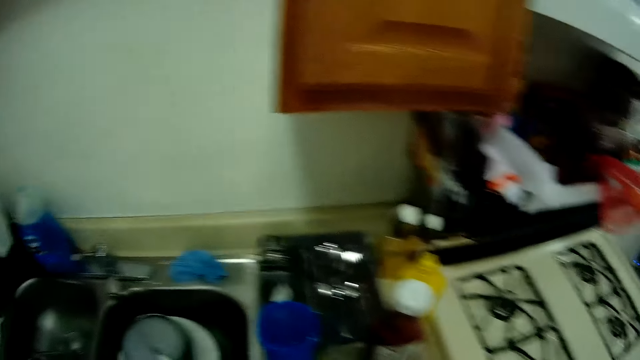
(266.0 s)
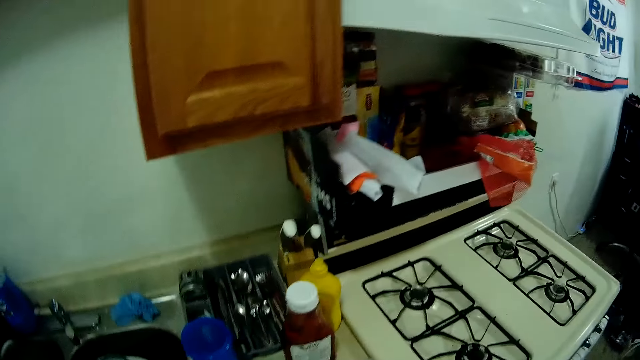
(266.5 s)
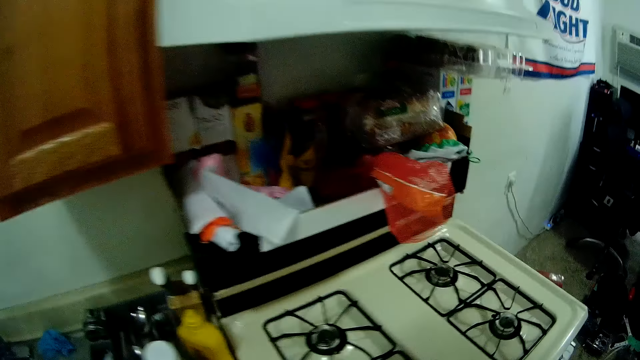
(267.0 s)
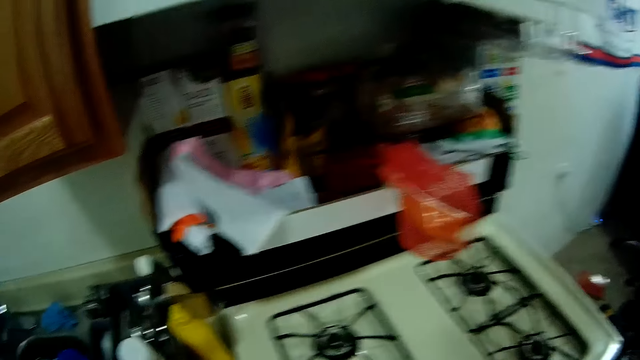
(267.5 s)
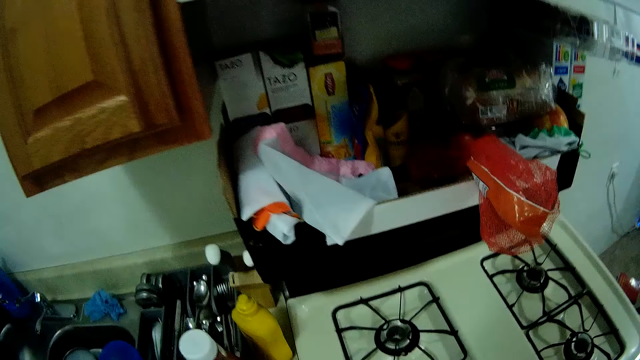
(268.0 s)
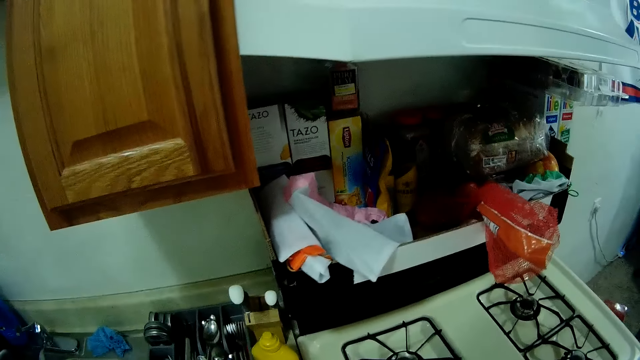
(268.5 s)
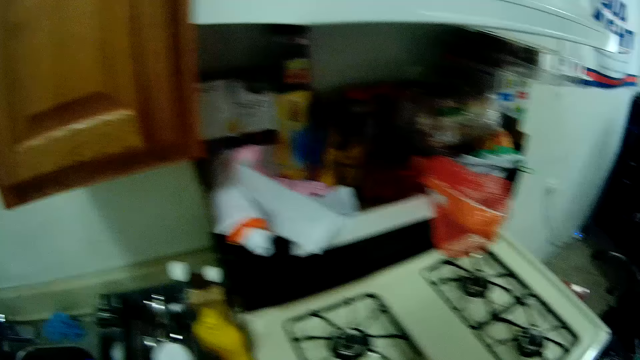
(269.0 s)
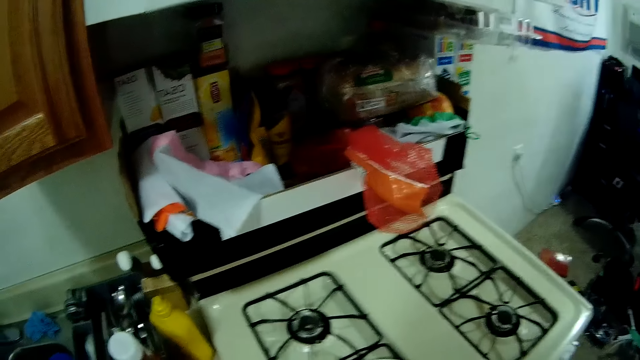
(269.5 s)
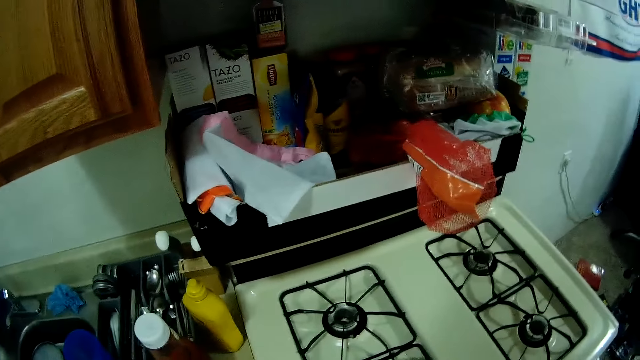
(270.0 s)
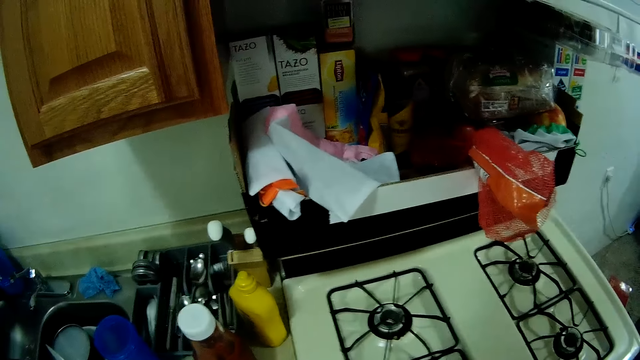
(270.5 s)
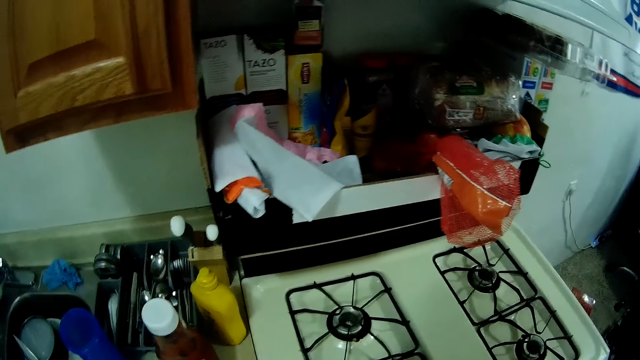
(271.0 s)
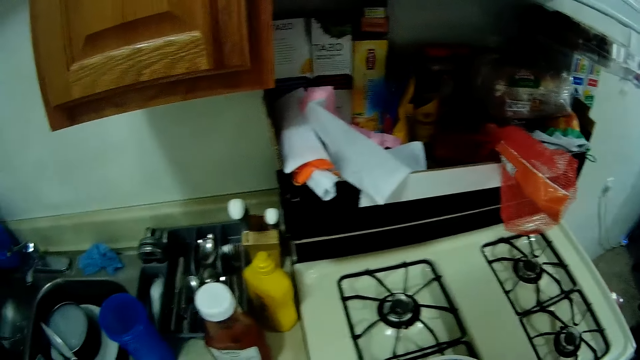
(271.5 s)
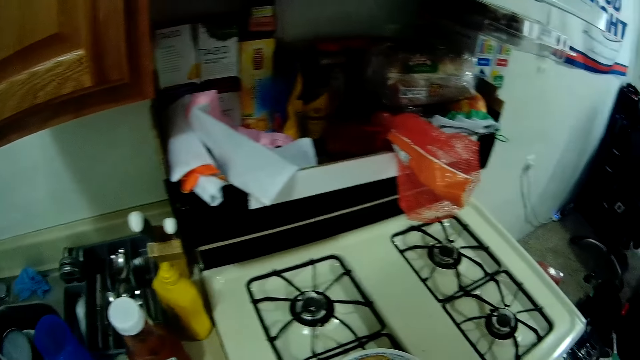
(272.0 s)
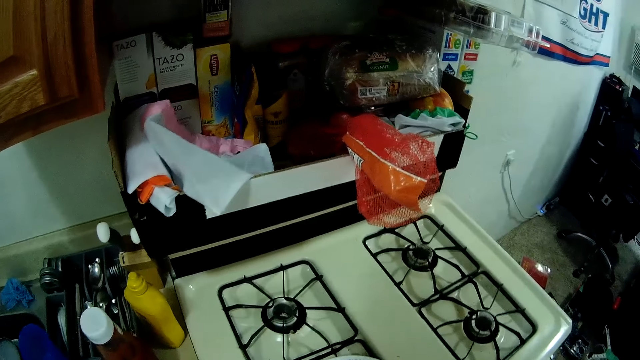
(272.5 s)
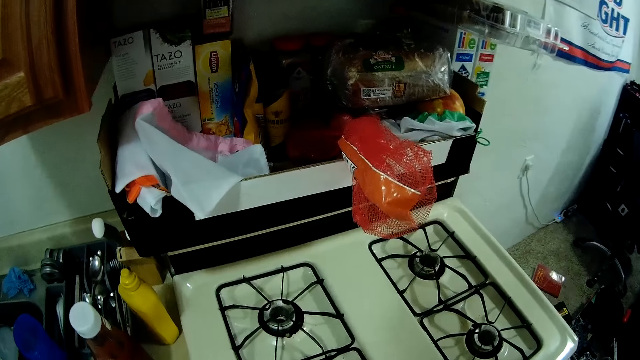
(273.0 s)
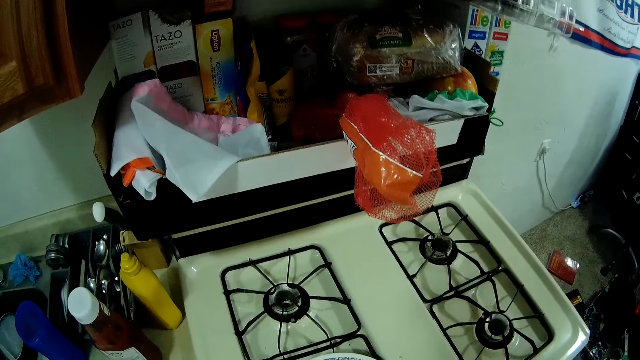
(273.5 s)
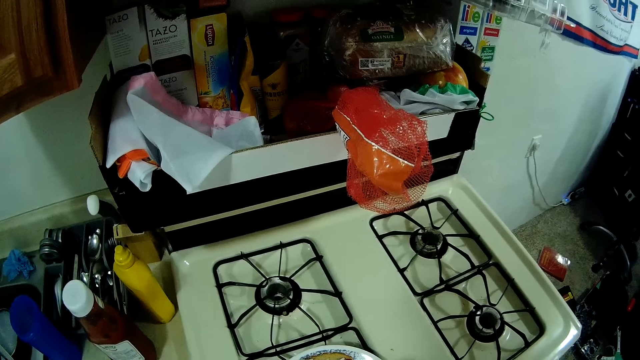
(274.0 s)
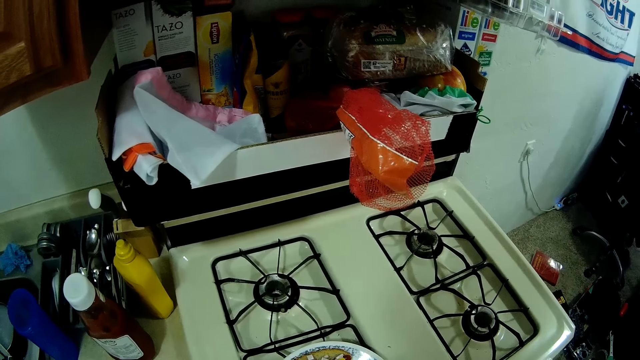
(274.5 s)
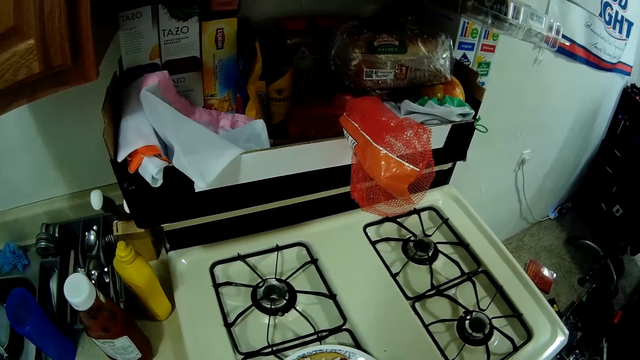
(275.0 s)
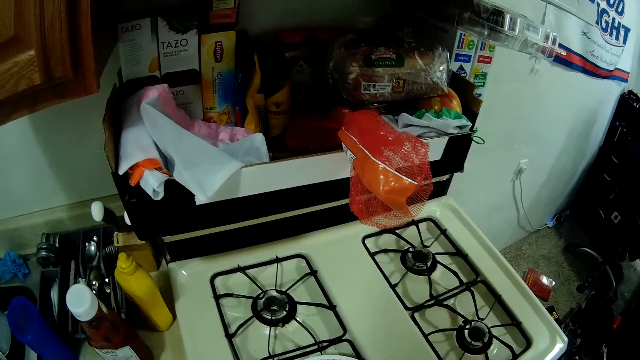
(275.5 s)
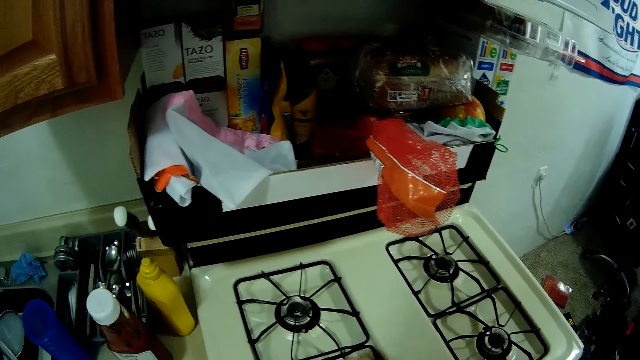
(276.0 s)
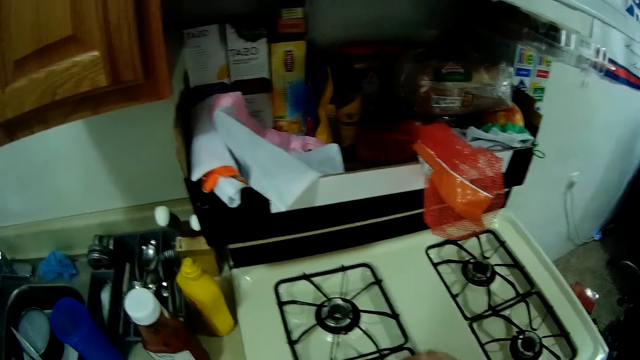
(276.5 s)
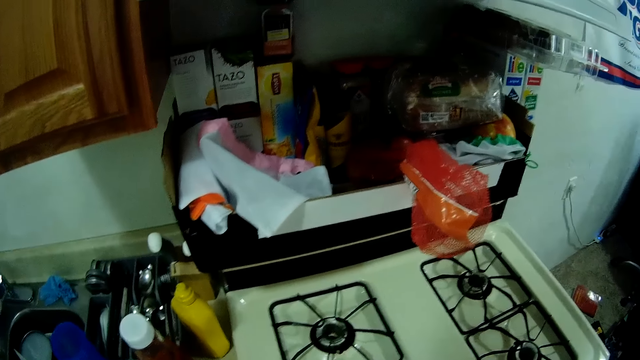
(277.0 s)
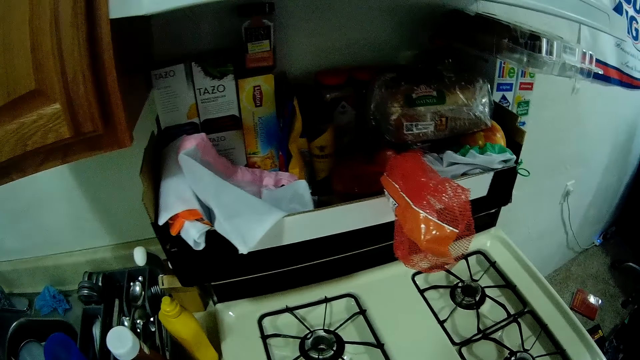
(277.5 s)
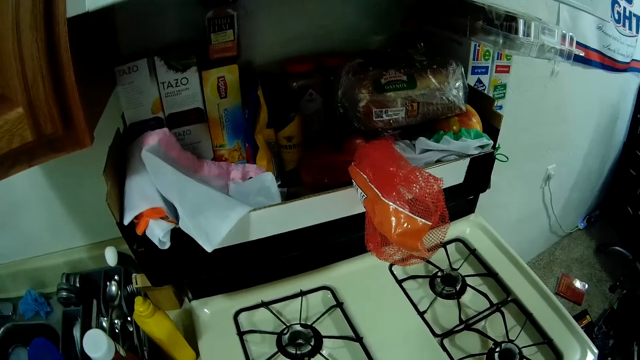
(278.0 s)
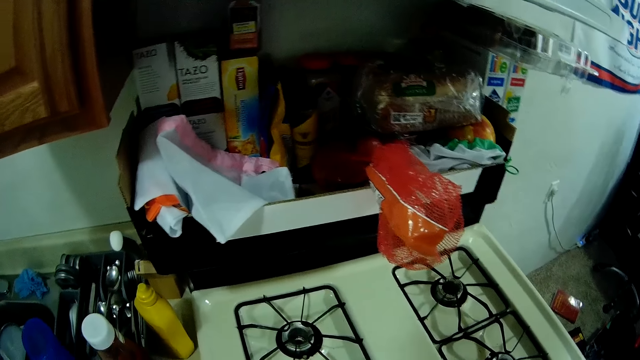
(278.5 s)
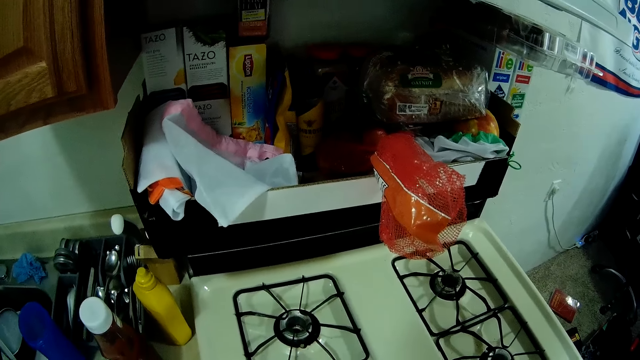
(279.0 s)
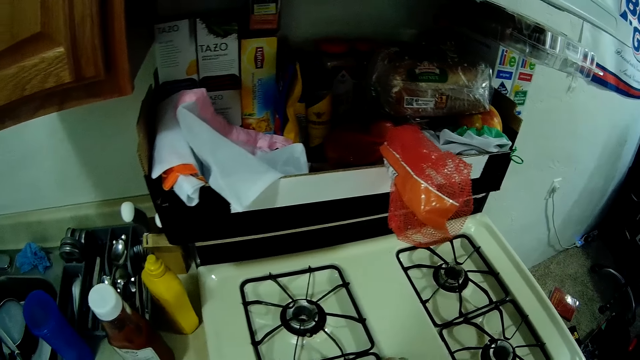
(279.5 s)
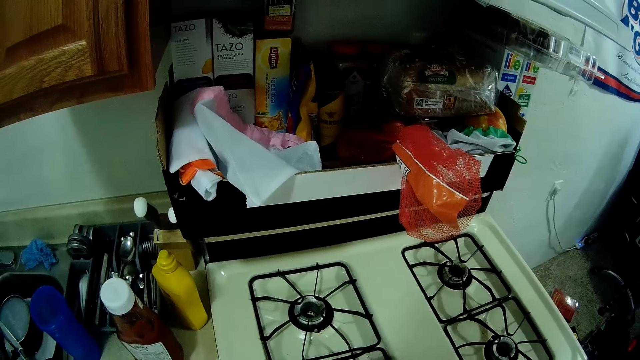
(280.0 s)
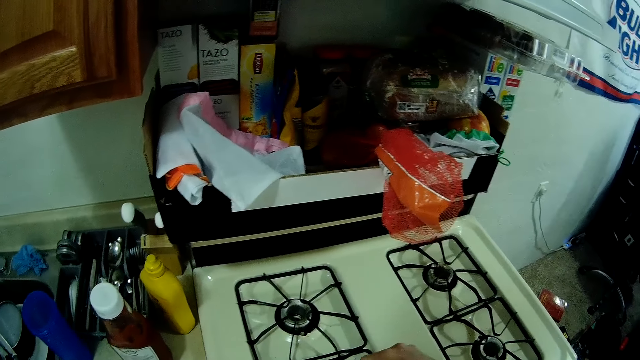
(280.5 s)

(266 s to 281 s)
The camera wearer moves around the kitchen. They put the onions in the plate of sausage.

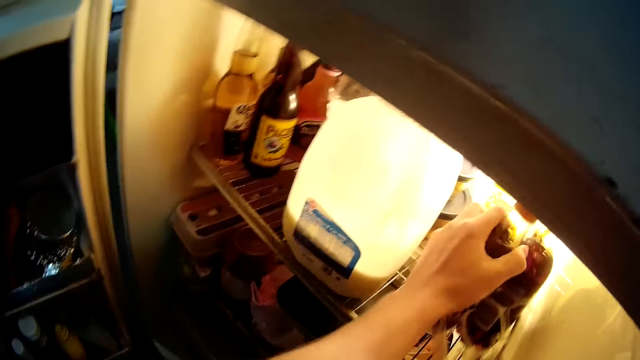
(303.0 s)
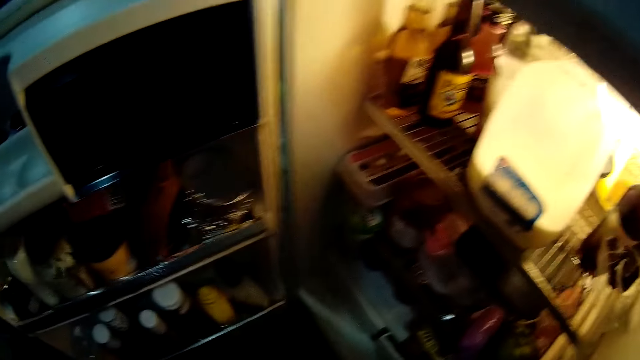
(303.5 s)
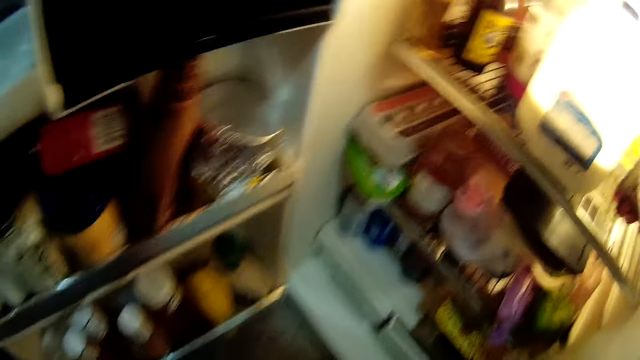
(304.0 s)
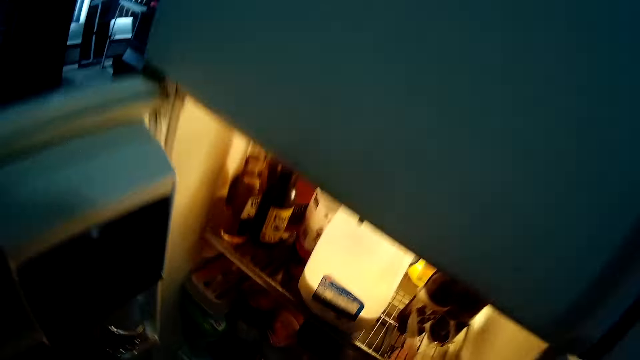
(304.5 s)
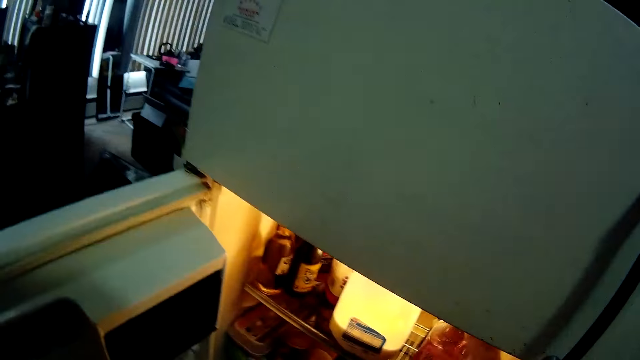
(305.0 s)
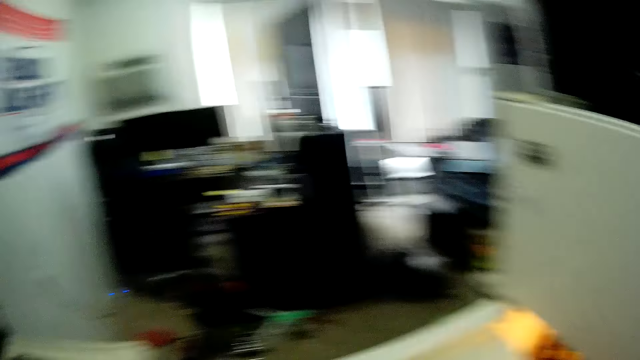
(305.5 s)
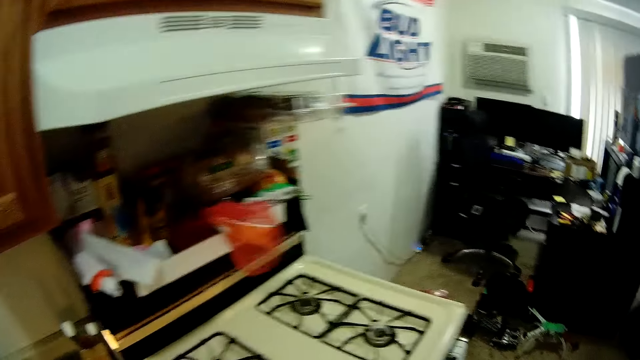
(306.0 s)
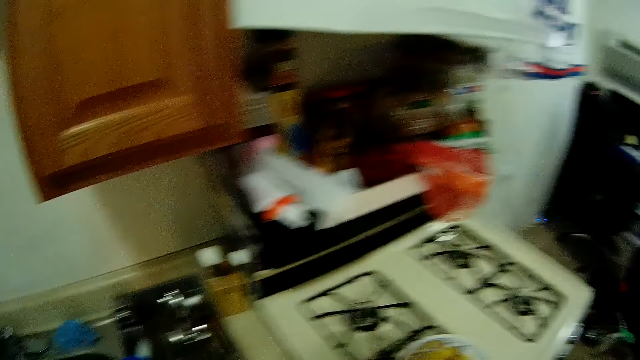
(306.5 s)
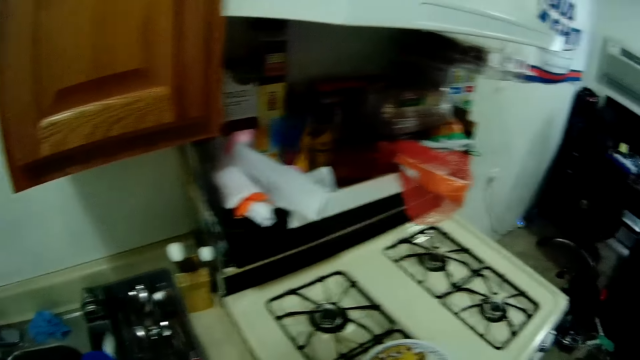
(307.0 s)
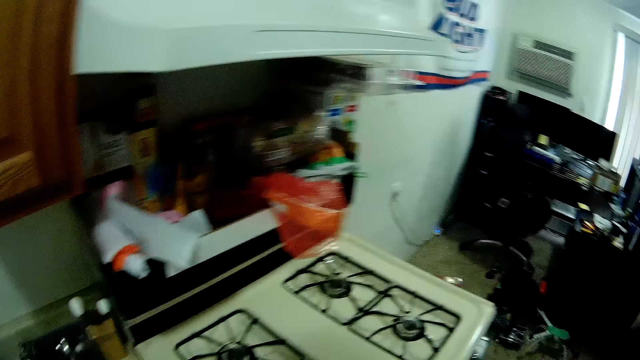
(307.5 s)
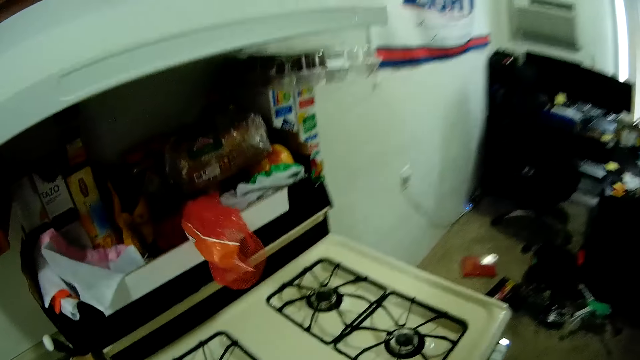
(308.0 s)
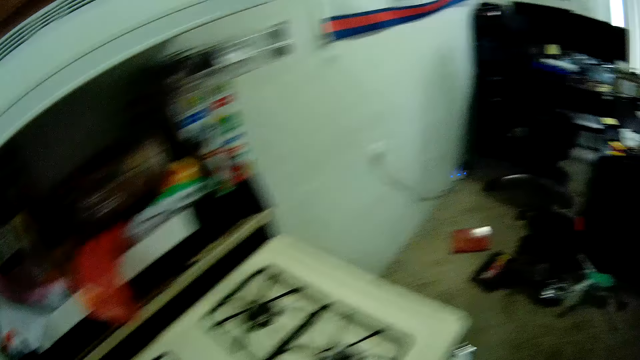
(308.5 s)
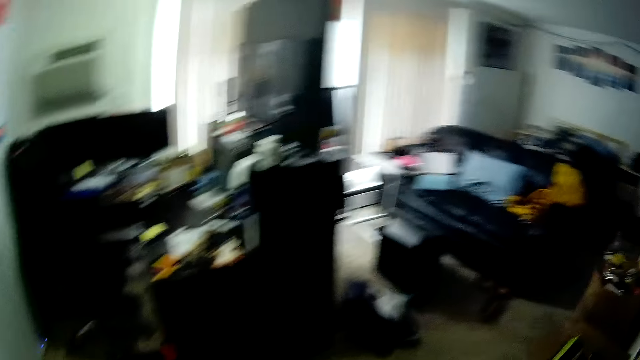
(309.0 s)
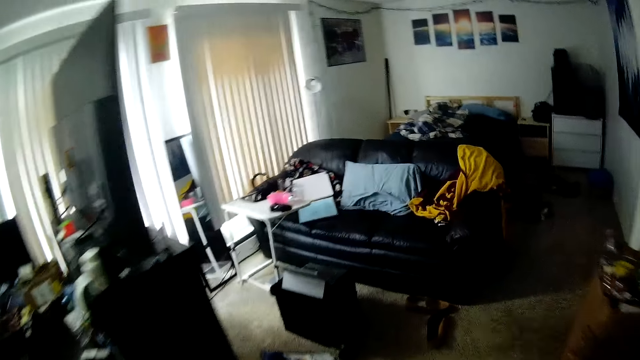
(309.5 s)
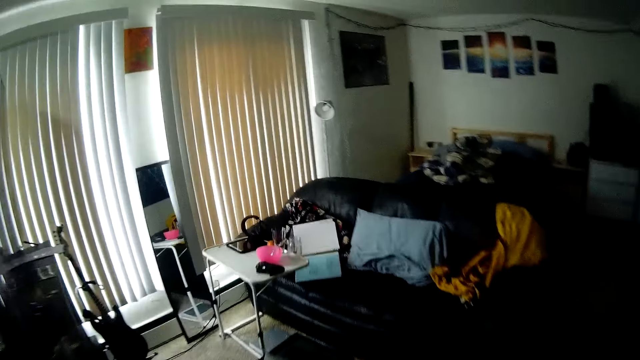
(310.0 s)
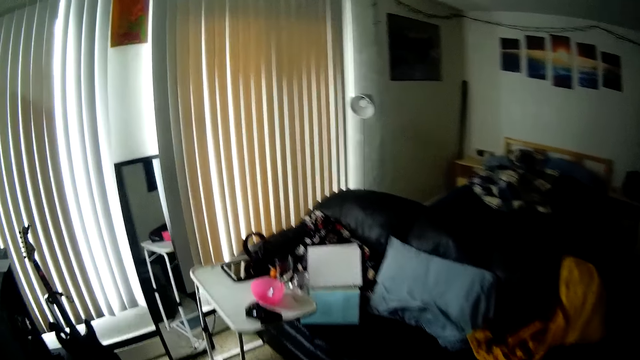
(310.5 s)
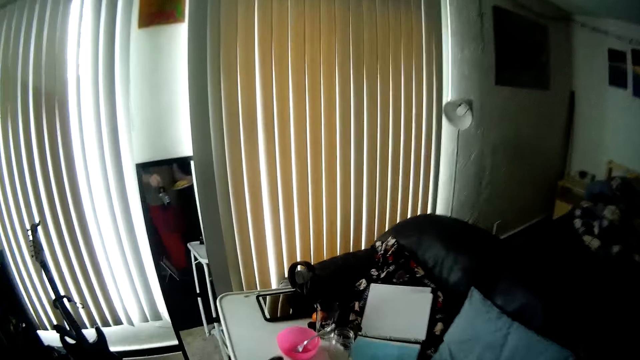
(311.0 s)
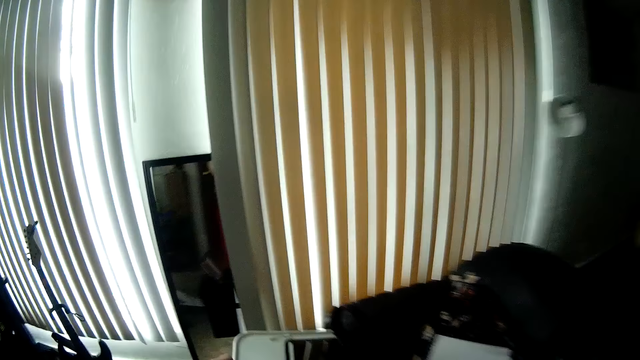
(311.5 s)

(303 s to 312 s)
The camera wearer pulls their hand off the bottle of juice. They pick the bottle of juice from the floor, drop the bottle of juice in the fridge, walk away from the fridge and close the fridge. They pick the plate from the cooker with their left hand. They walk around the house.
